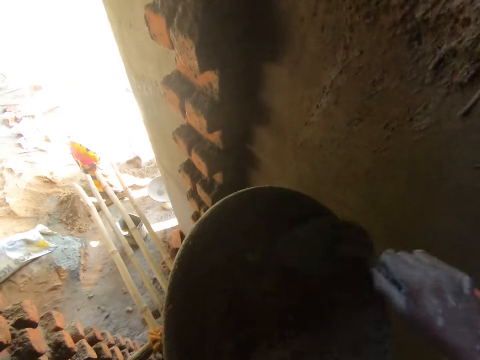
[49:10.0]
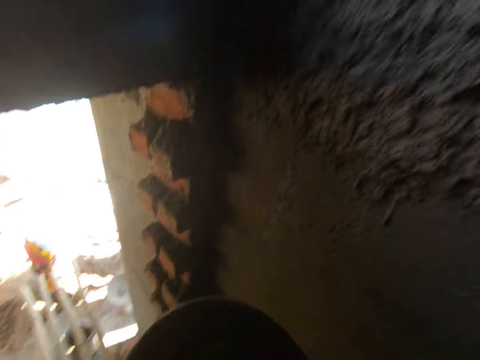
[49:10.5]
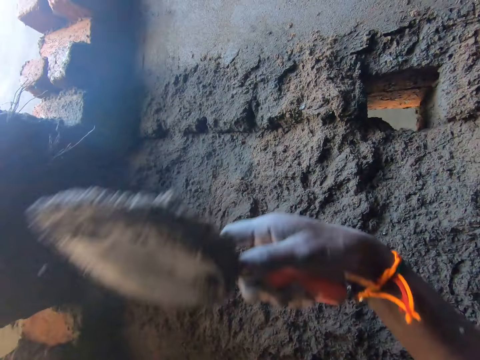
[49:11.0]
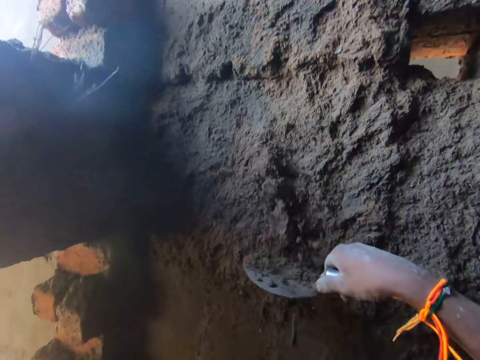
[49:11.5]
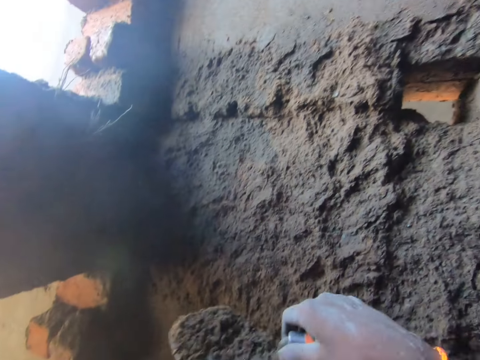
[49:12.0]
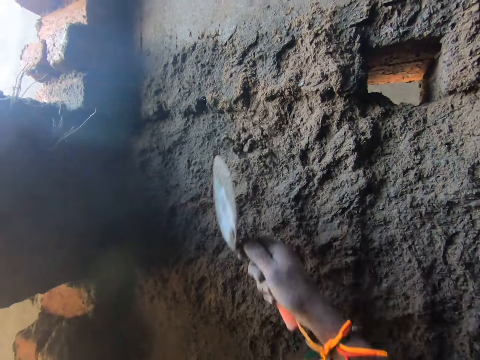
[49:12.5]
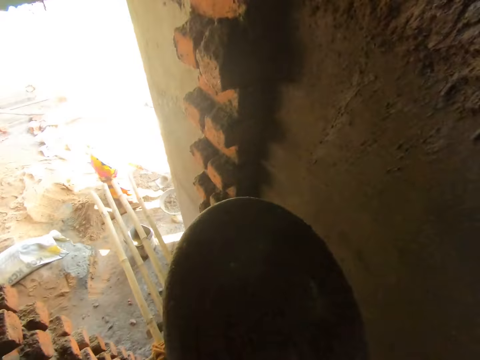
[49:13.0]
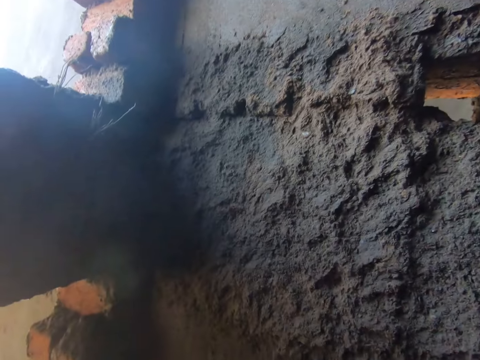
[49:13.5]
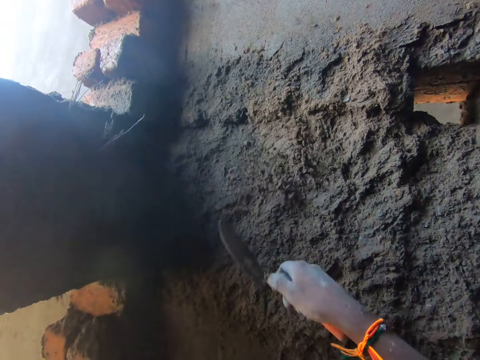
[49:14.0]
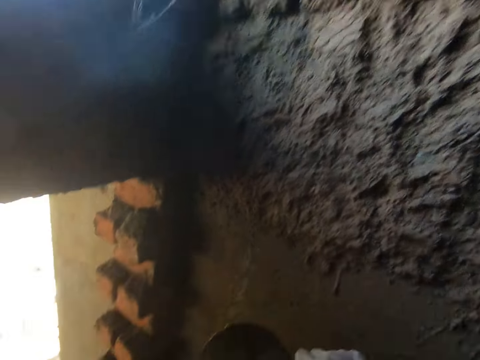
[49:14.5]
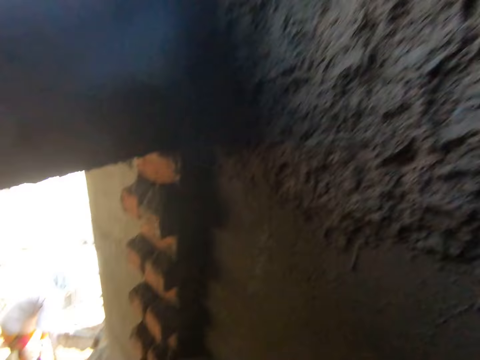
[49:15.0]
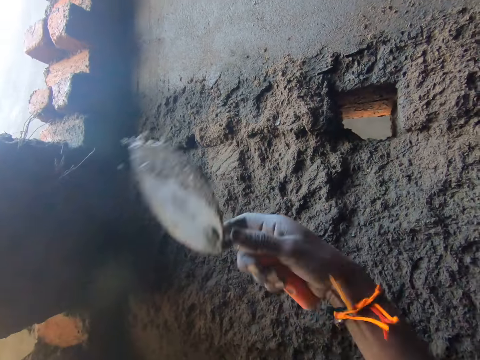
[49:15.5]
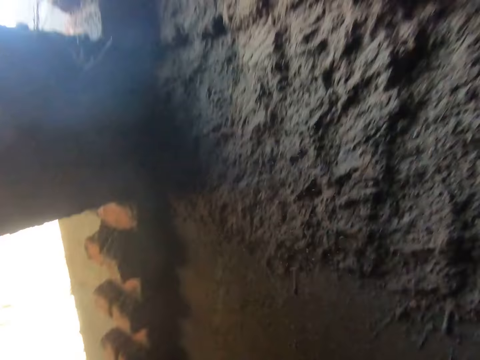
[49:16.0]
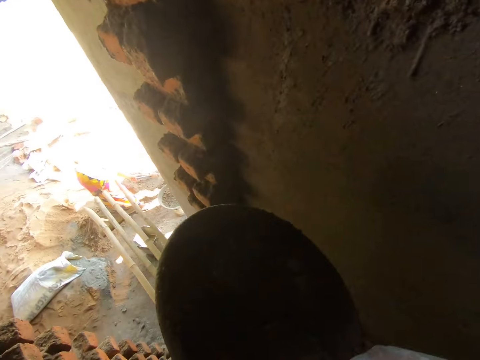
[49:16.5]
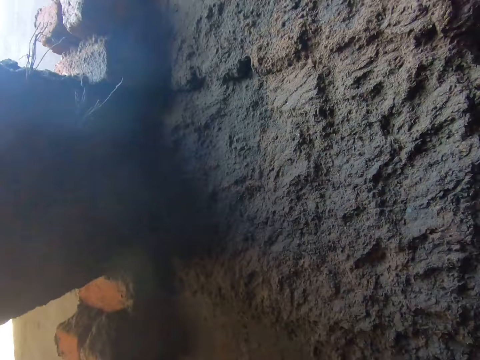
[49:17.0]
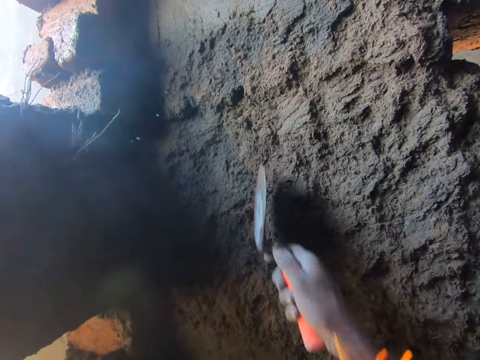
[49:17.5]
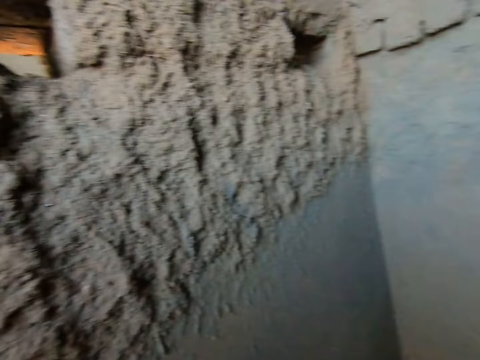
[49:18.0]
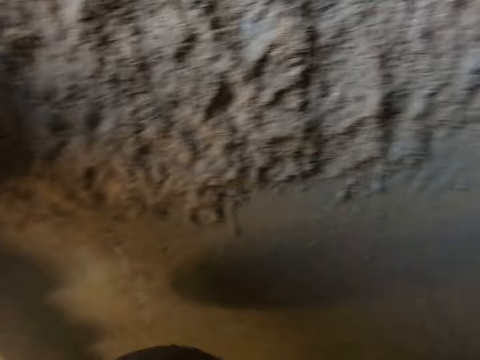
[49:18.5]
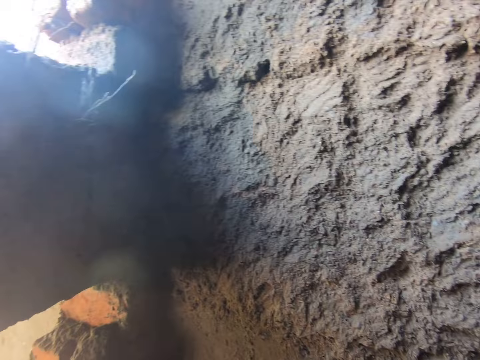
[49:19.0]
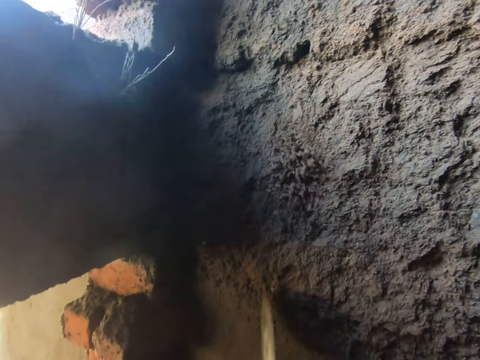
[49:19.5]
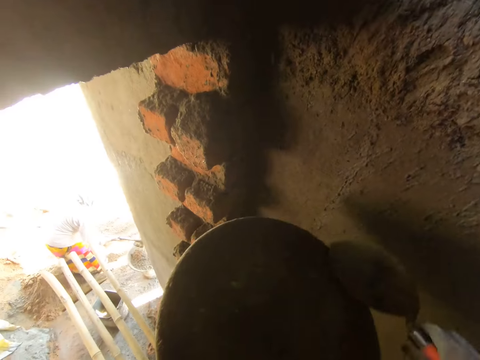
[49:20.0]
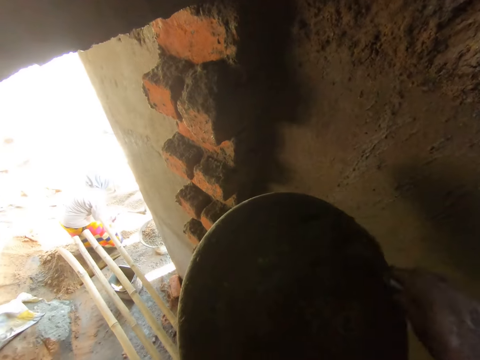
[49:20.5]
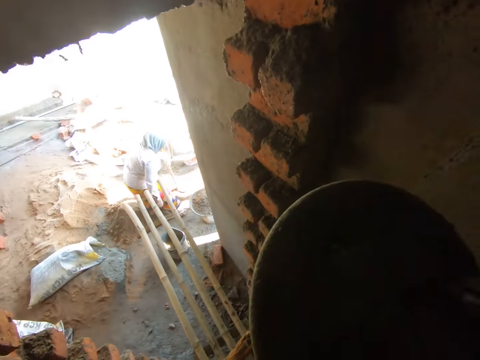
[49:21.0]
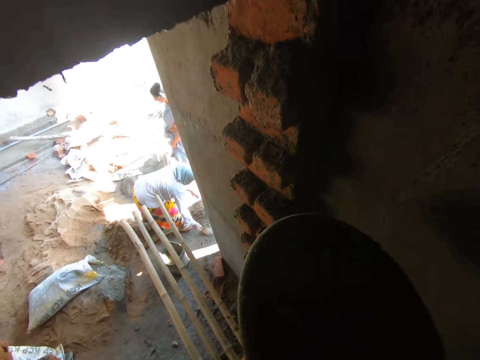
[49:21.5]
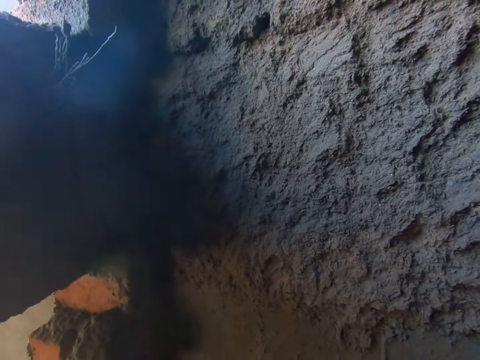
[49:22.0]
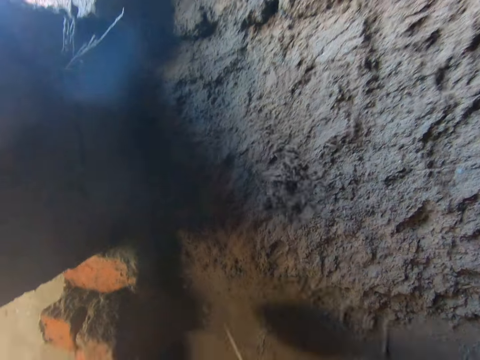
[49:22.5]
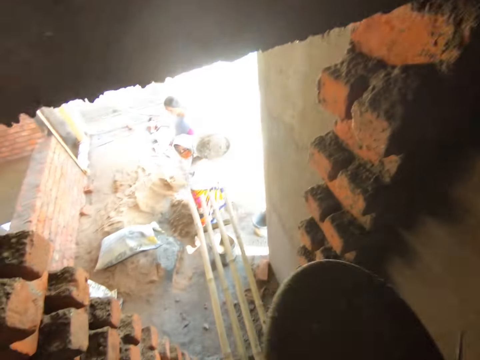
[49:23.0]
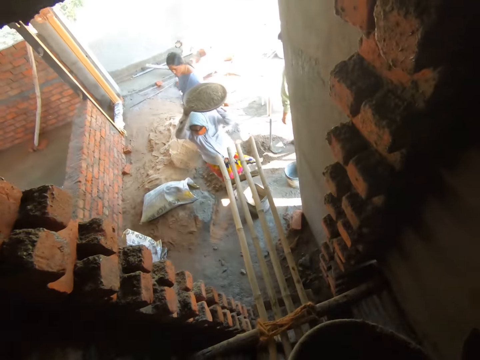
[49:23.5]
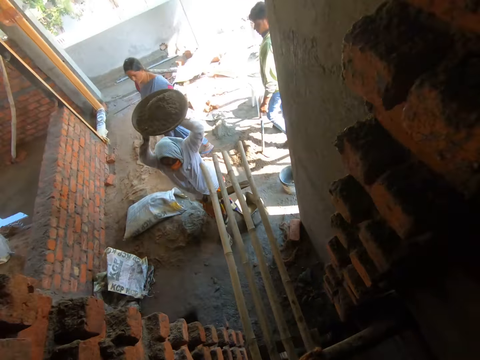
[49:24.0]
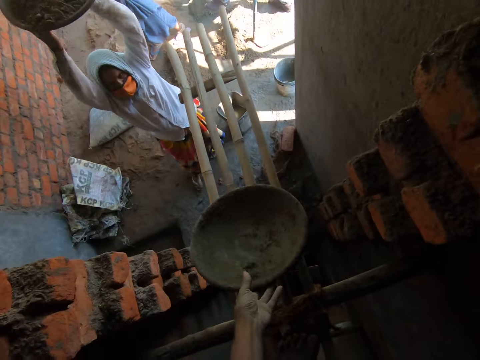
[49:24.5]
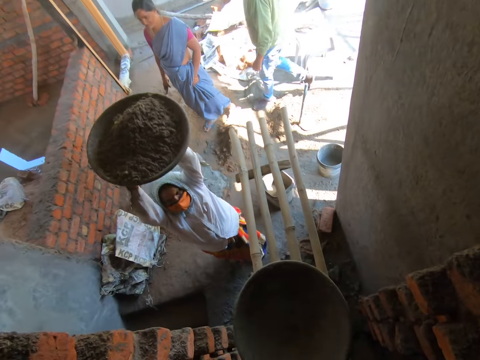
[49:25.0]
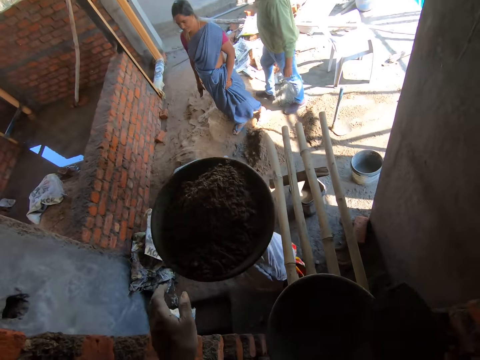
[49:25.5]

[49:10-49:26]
The camera wearer scoops mortar from the headpan with the hand trowel in his right hand. He splatters mortar on the wall with the hand trowel in his right hand. He holds the hand trowel in his right hand against the wall. He splatters mortar on the wall with the hand trowel in his right hand. He scoops mortar from the headpan with the hand trowel in his right hand. He splatters mortar on the wall with the hand trowel in his right hand. He scoops mortar from the headpan with the hand trowel in his right hand. He splatters mortar on the wall with the hand trowel in his right hand. He scoops mortar from the headpan with the hand trowel in his right hand. He looks around. He splatters mortar on the wall with the hand trowel in his right hand. He scrapes the headpan with the hand trowel in his right hand. He scoops mortar from the headpan with the hand trowel in his right hand. He splatters mortar on the wall with the hand trowel in his right hand. The woman carries the headpan with both hands. She lifts the bowl. The camera wearer drops the headpan on the scaffold with his left hand.

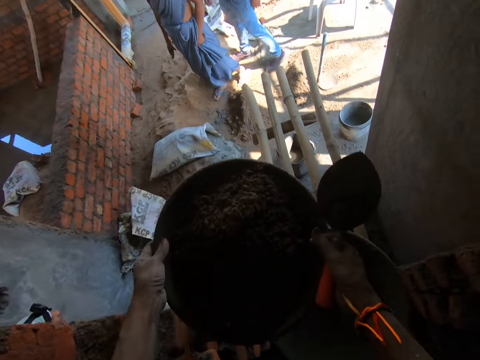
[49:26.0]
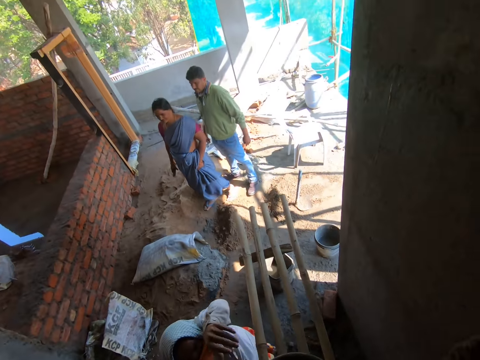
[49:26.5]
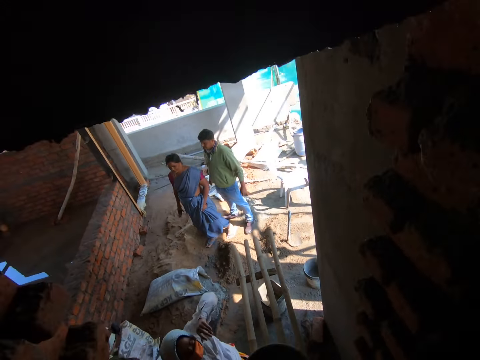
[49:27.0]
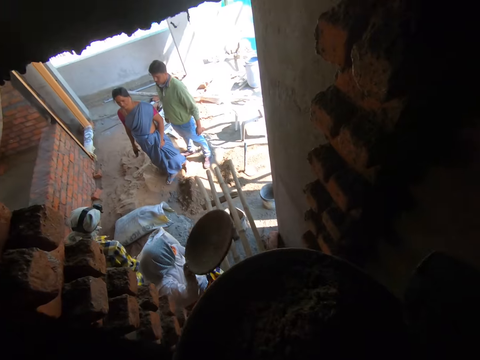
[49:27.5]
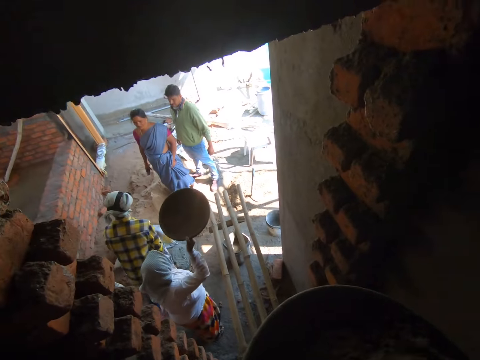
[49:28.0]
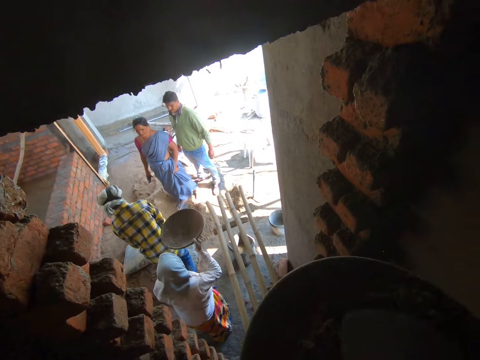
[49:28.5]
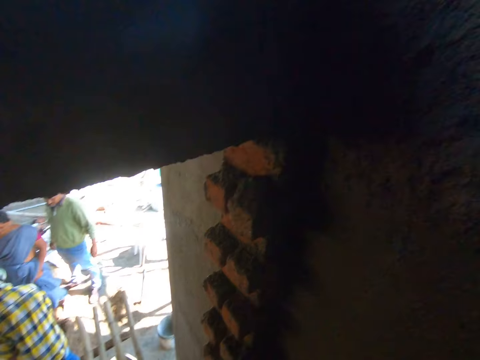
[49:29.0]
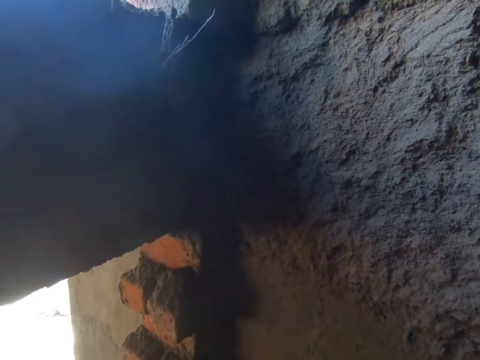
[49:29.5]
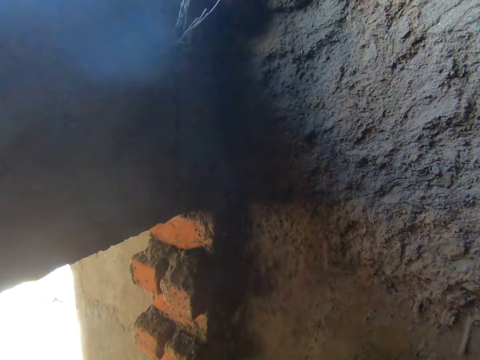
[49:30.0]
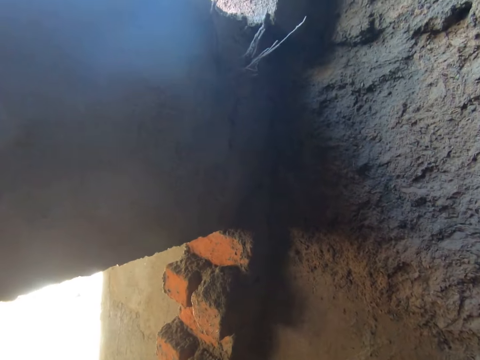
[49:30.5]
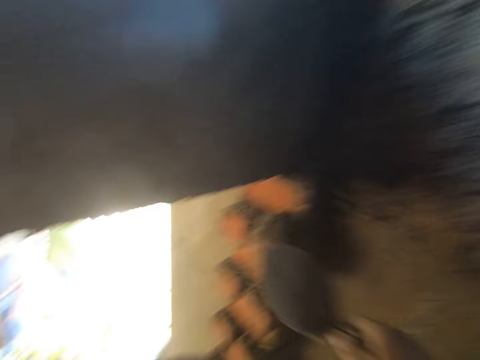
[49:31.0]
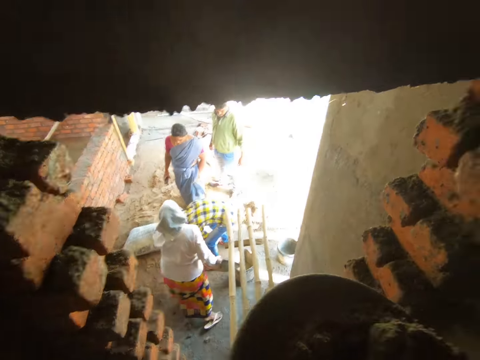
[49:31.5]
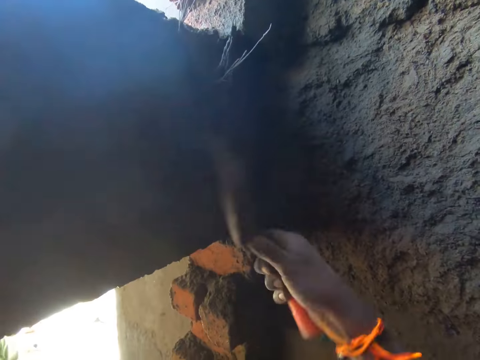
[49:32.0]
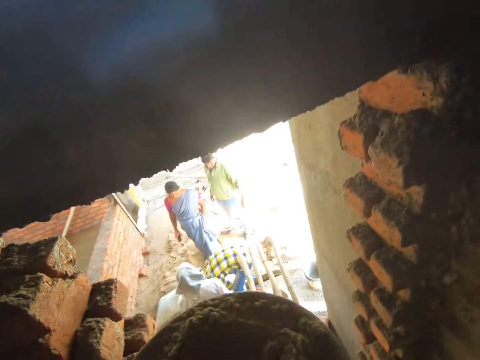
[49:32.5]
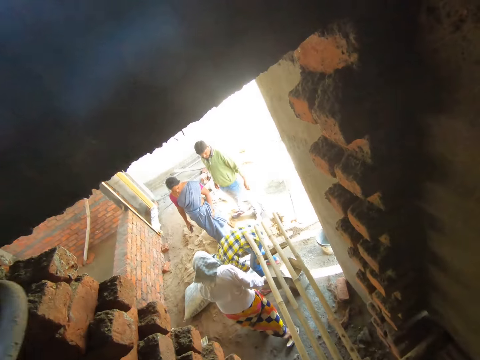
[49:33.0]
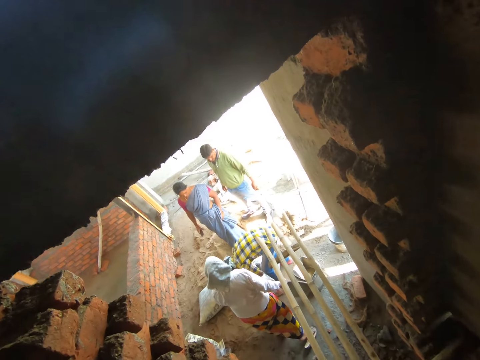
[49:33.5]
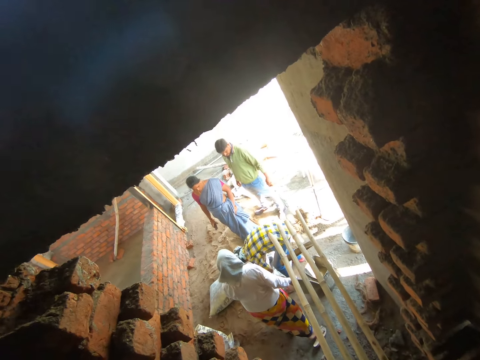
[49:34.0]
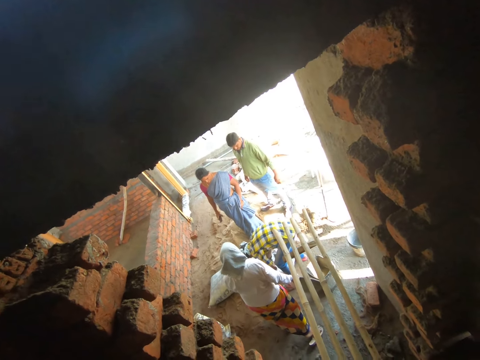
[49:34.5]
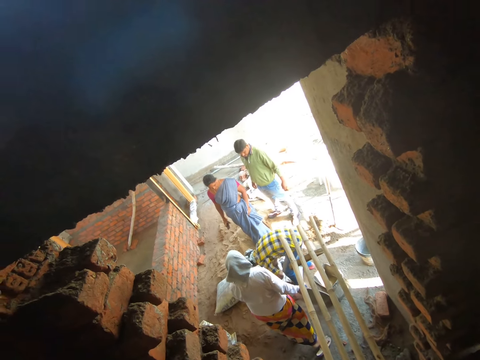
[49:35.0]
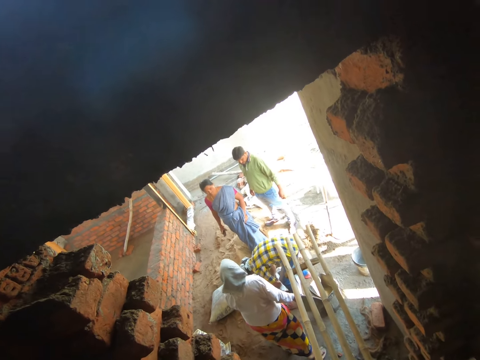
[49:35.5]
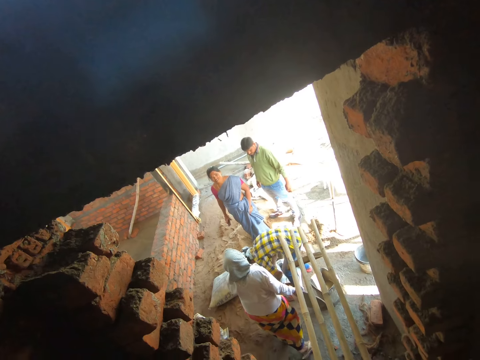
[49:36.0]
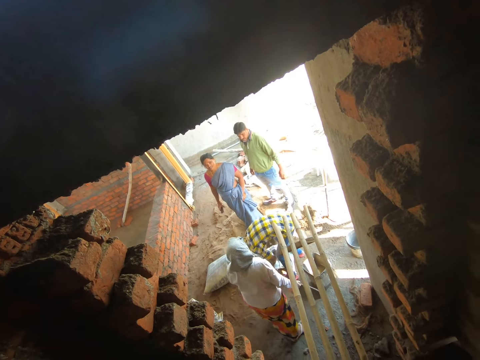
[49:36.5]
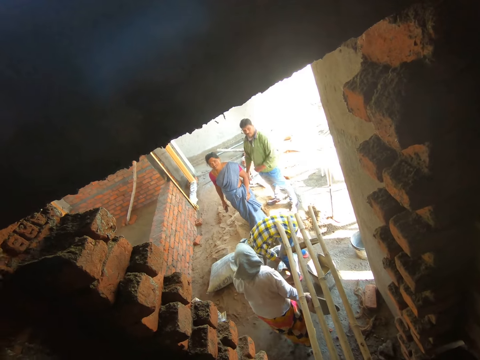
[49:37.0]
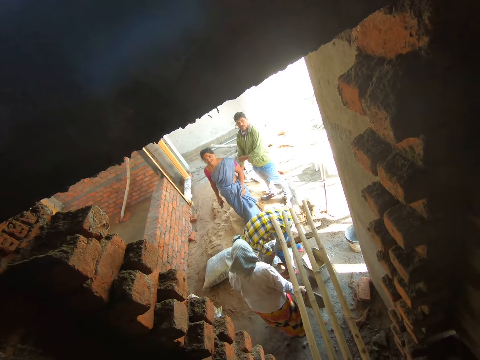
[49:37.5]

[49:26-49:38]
The woman hands over the headpan to the camera wearer with both hands. The camera wearer picks up the concrete. The woman picks the headpan from the scaffold with her right hand. The camera wearer mixes mortar in the headpan with the hand trowel in his right hand. He scoops mortar from the headpan with the hand trowel in his right hand. He splatters mortar on the wall with the hand trowel in his right hand. He splatters mortar on the wall again. He scoops mortar from the headpan with the hand trowel in his right hand. He splatters mortar on the wall with the hand trowel in his right hand. He interacts with a group of people. He looks around. Another woman talks to a third woman.
